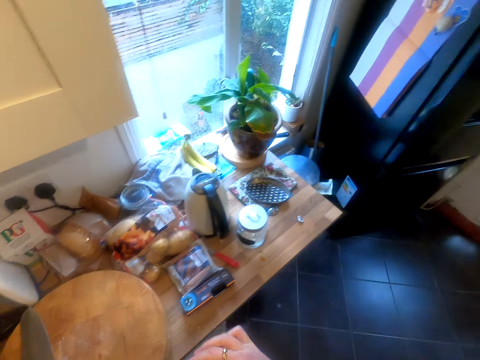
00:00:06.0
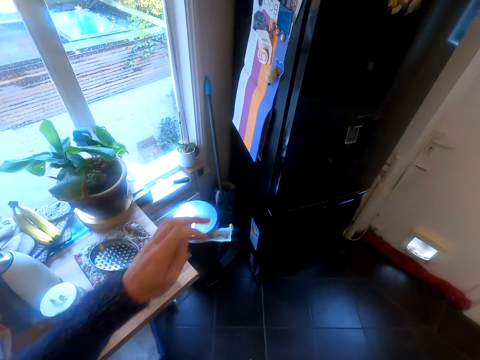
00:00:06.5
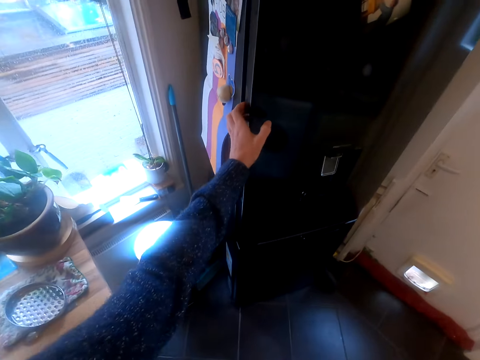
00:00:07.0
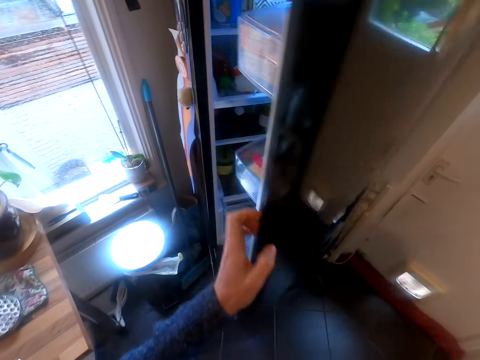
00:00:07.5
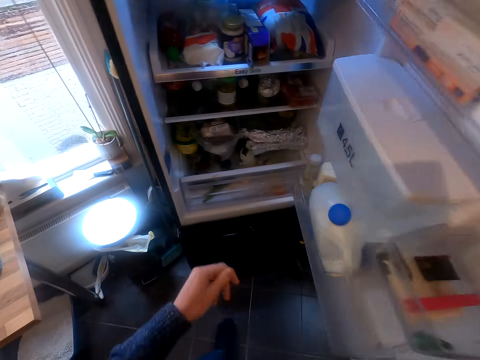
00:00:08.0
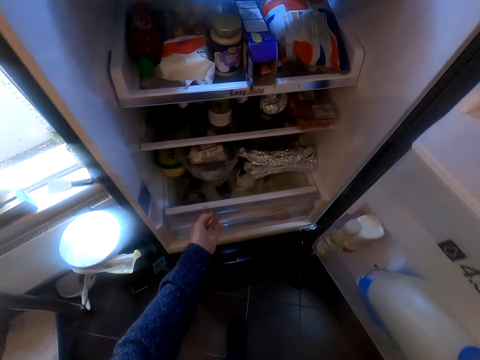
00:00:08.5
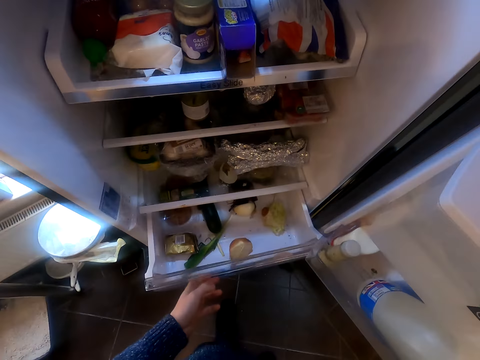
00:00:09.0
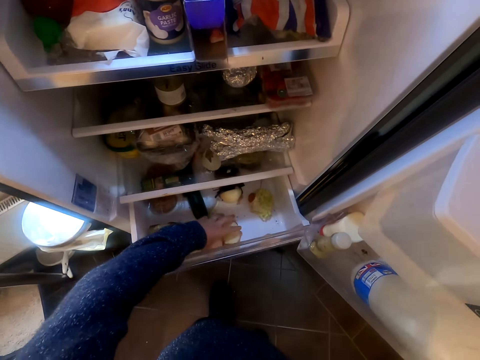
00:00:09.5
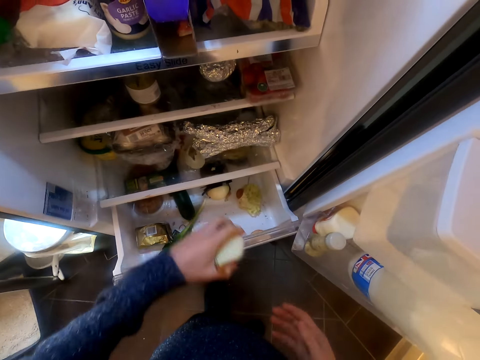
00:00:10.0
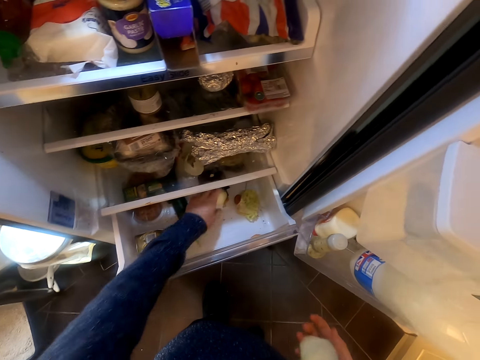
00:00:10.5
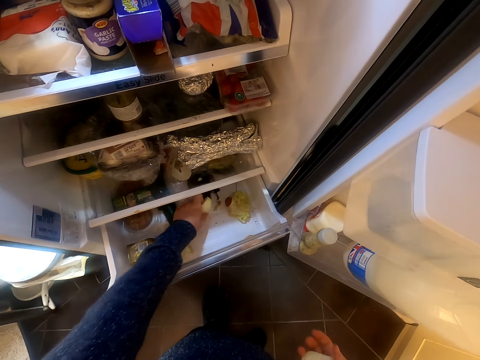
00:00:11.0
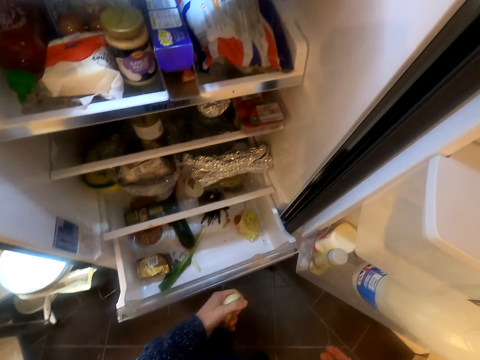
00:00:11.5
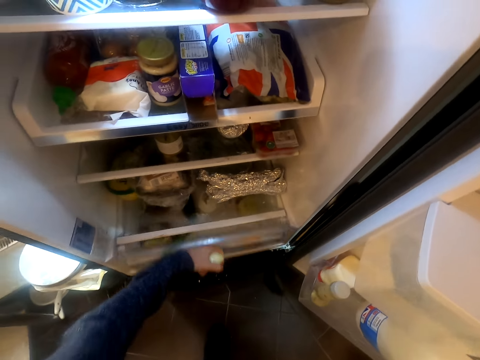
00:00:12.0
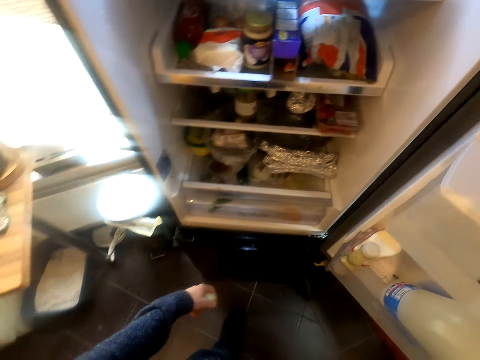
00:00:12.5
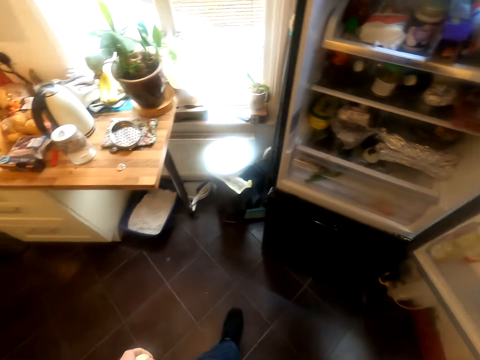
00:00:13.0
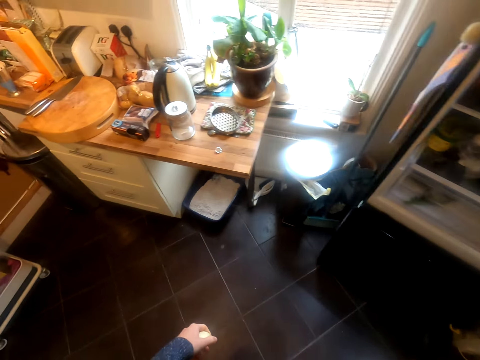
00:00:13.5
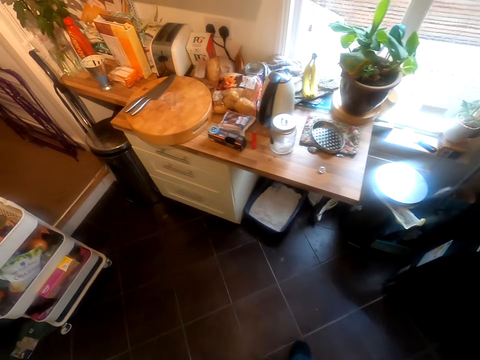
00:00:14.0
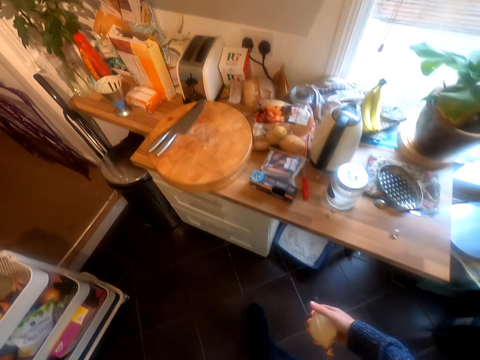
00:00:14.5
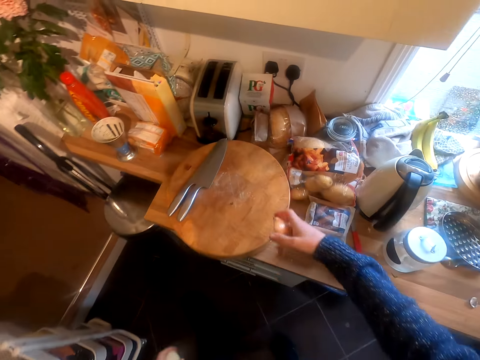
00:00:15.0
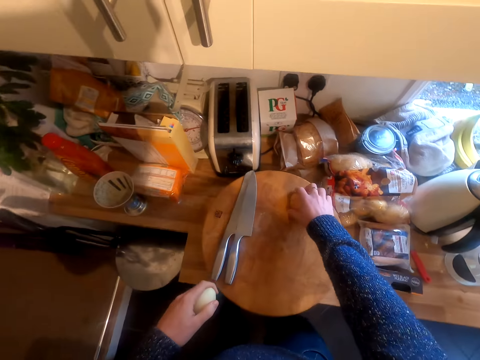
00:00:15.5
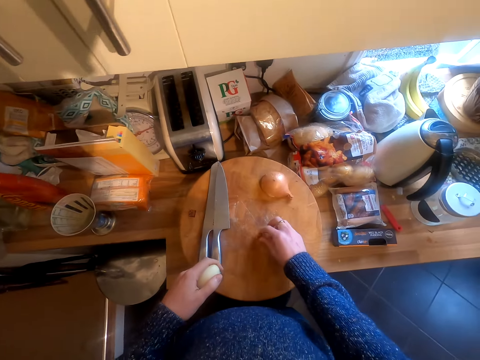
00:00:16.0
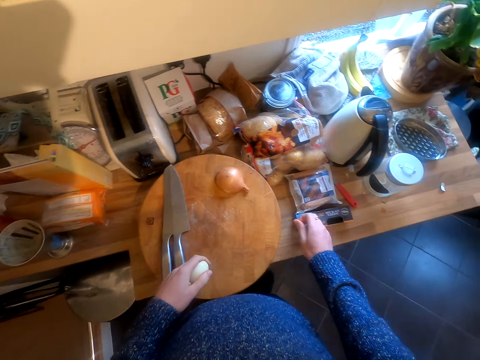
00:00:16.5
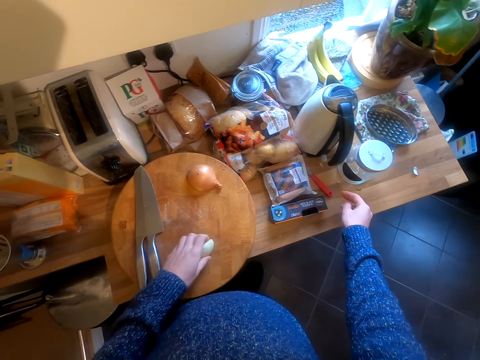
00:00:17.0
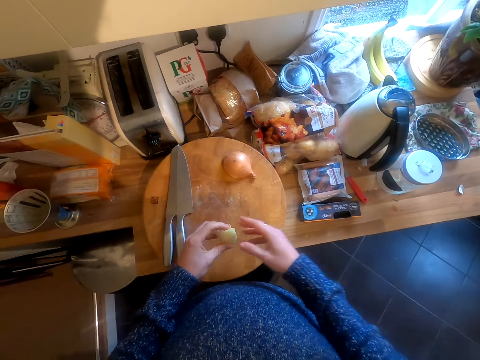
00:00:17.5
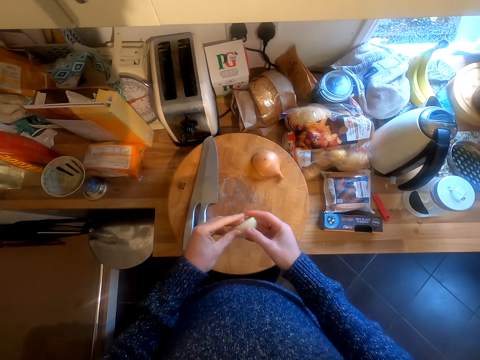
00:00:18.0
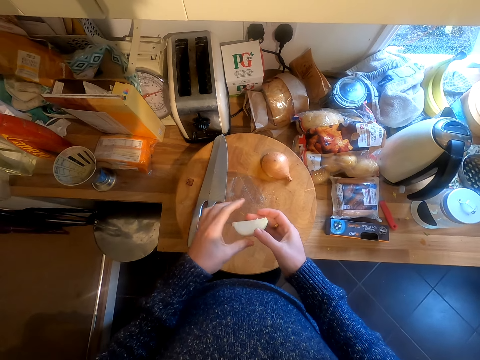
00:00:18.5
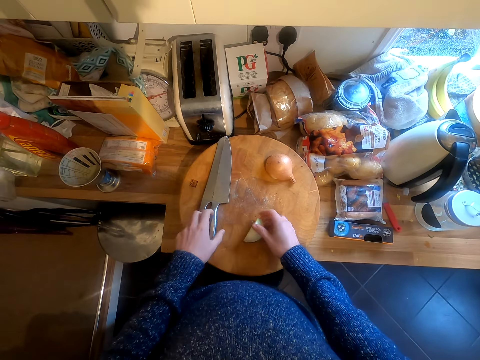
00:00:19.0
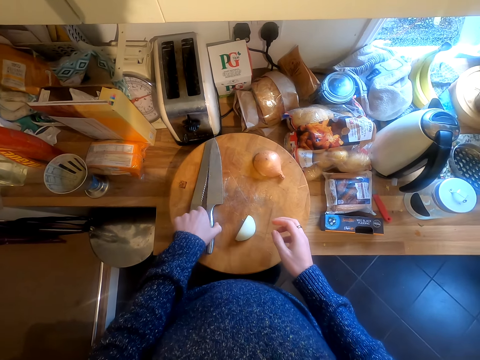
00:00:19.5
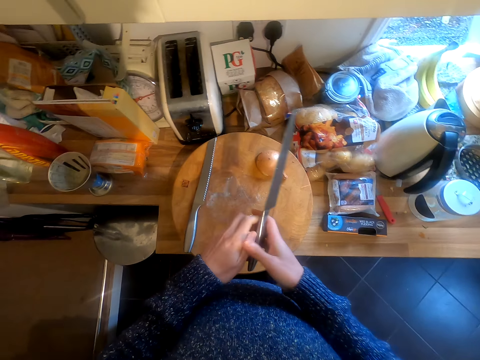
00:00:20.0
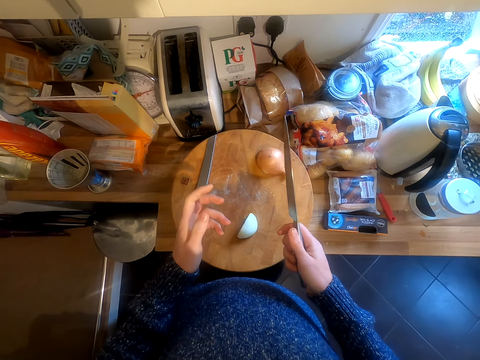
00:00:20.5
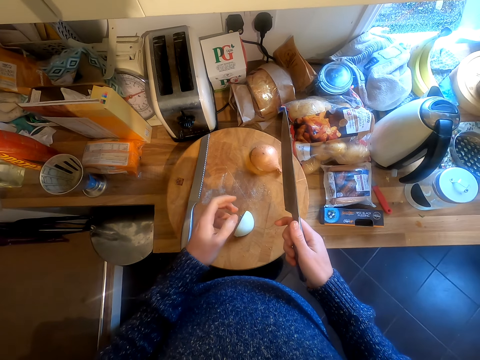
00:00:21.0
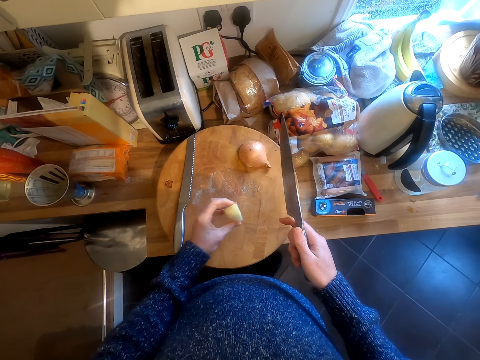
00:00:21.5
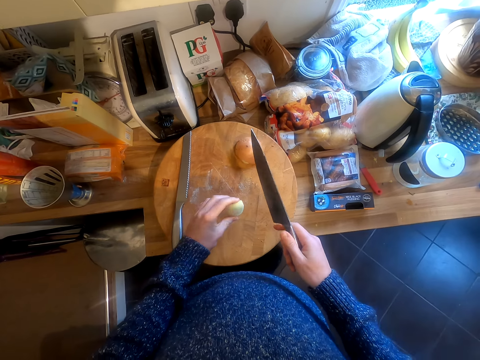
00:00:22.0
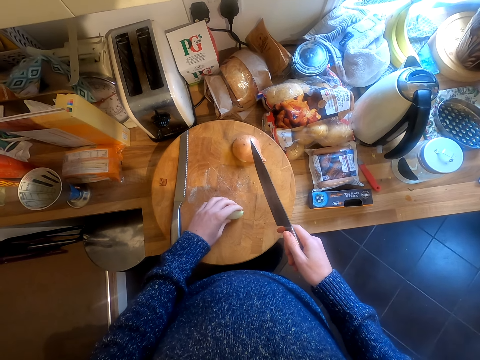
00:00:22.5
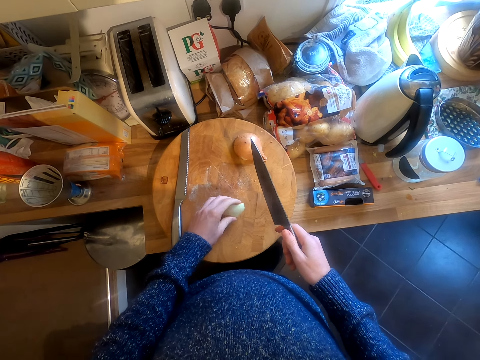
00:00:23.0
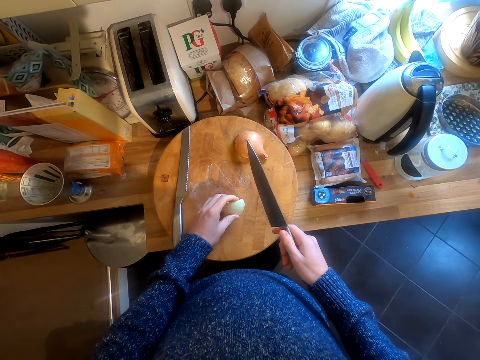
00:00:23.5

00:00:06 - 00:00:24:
The camera wearer walks in the kitchen. They open the fridge, open the lower part of the fridge and remove onions from the fridge. They put the onion on the right hand. They close the lower part of the fridge. They walk in the kitchen. They put the onions on the chopping board. They move the onion peel. They hold the onion on both hands. They put the onion on the chopping board. They pick up the knife. They put the knife on the right hand. They take an onion. They put the onion on the chopping board.

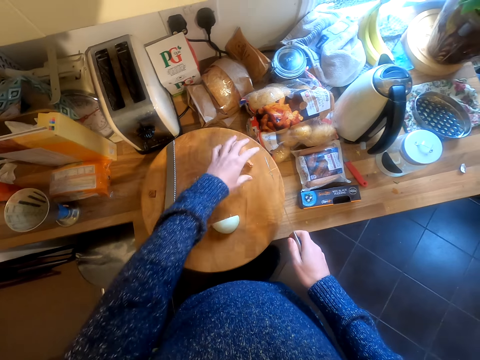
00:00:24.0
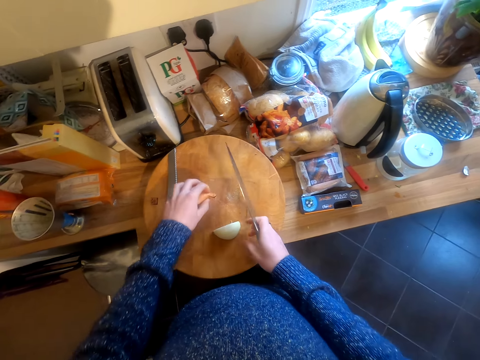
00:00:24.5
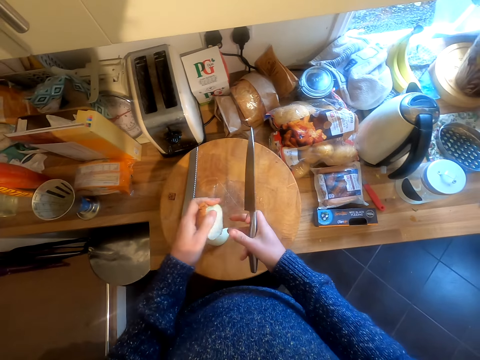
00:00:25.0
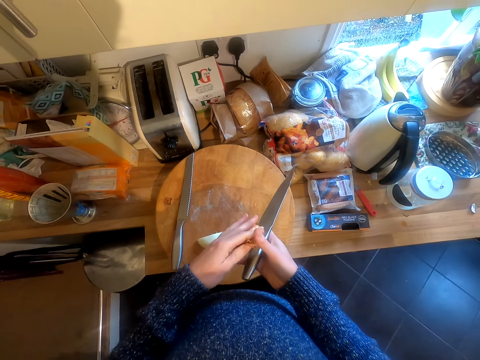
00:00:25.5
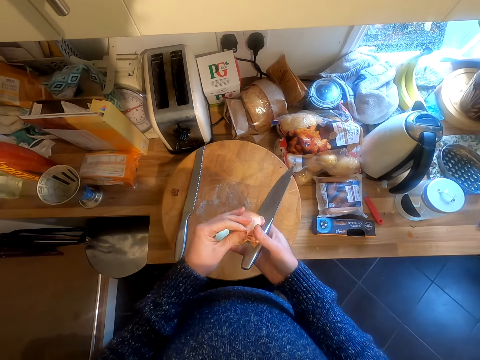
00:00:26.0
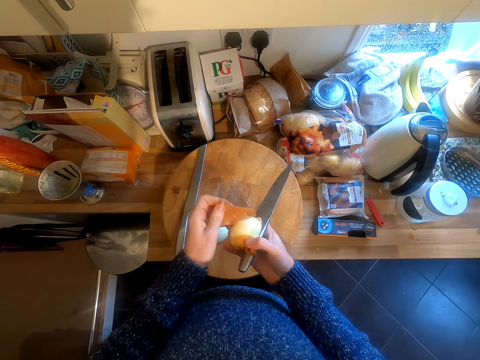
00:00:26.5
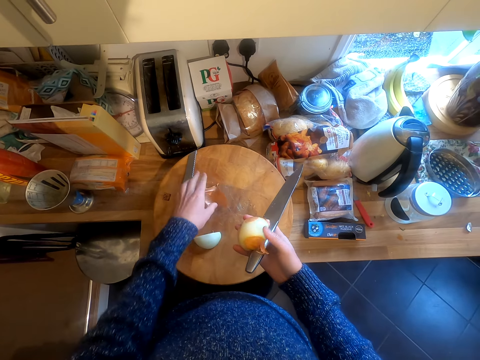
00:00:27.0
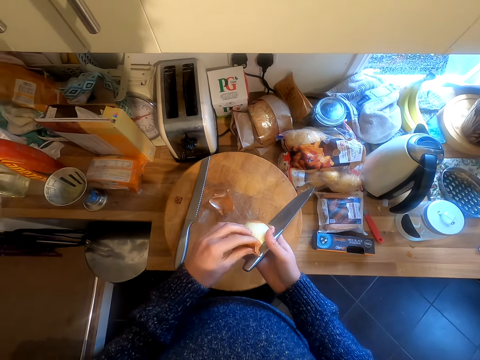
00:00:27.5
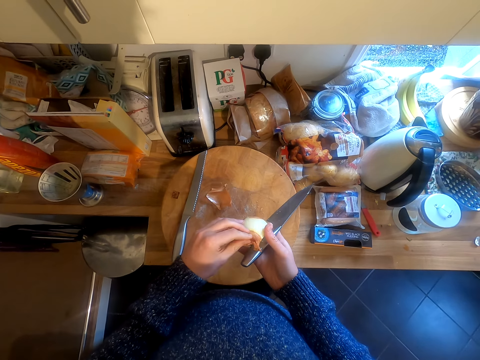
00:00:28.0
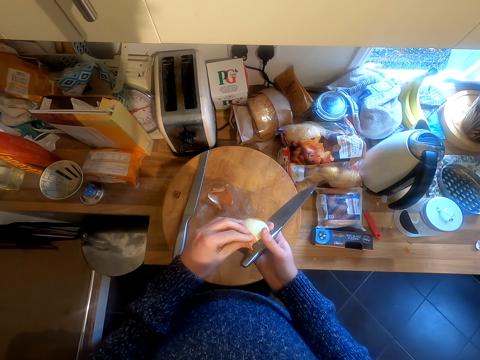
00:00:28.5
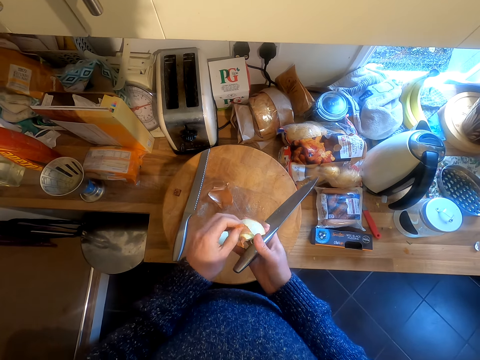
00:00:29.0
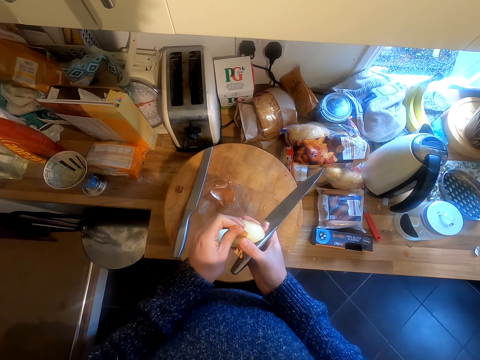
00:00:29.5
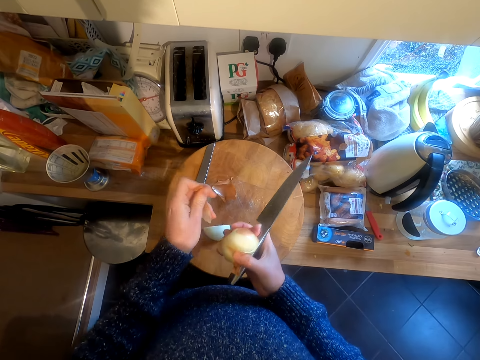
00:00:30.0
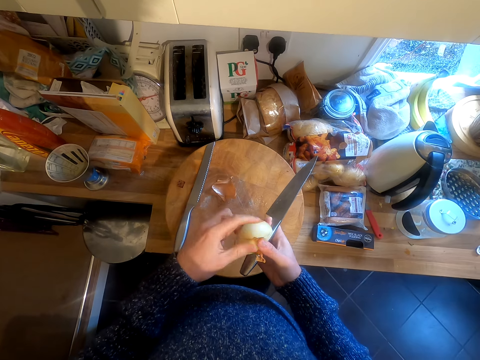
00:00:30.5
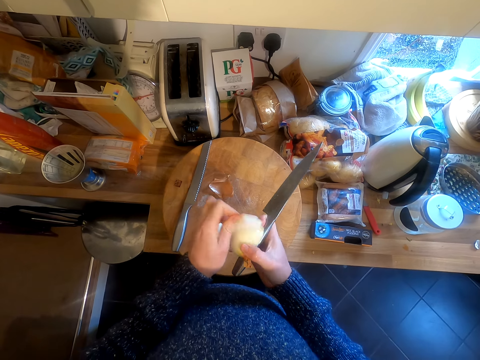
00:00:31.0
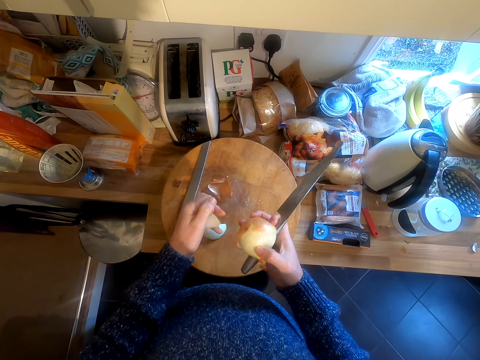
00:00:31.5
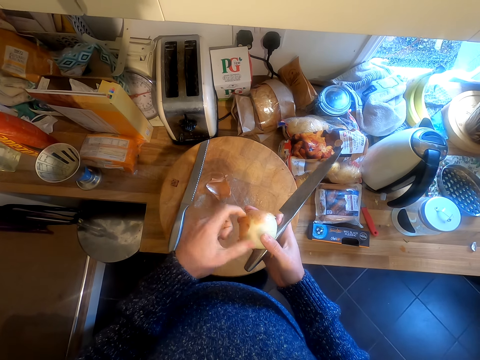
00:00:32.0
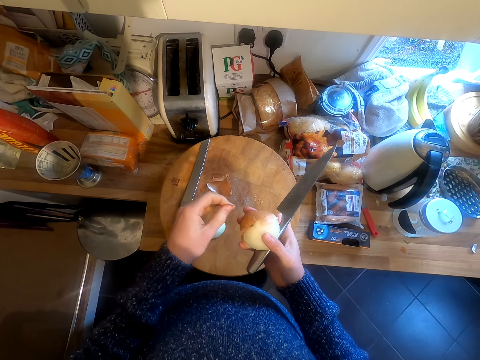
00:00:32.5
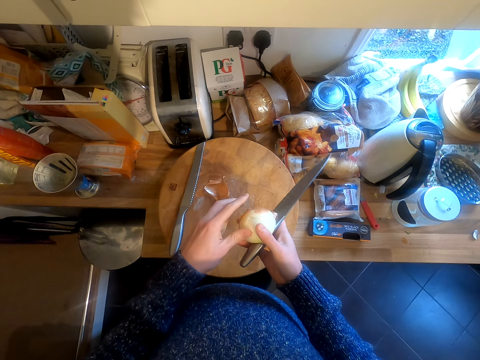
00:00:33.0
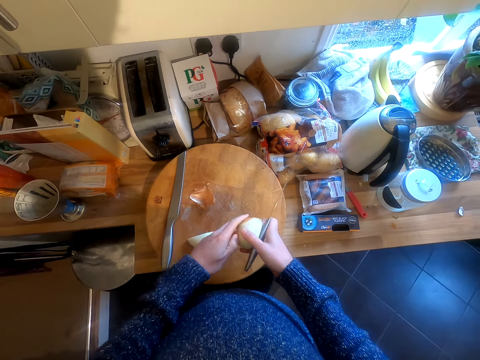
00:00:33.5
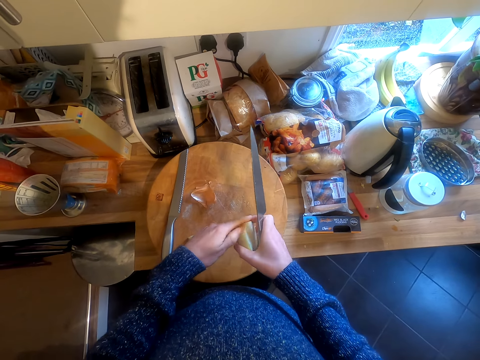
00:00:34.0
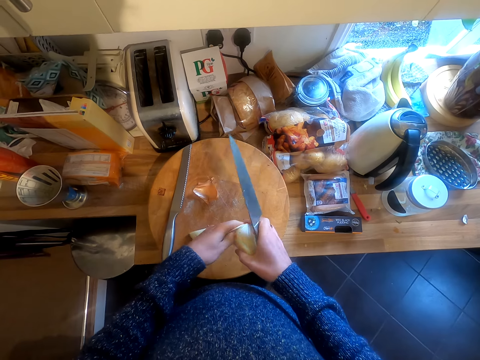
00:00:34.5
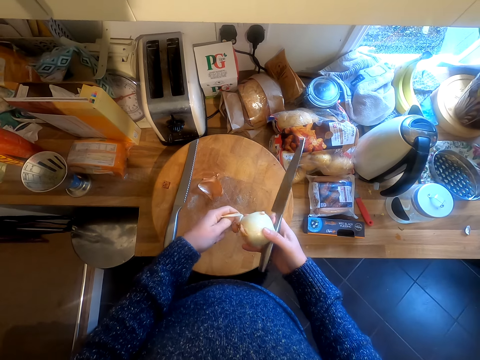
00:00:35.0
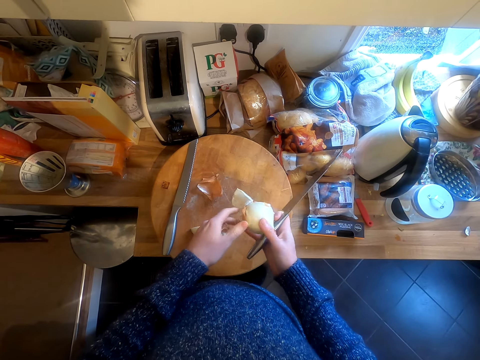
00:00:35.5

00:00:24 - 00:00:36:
The camera wearer picks up an onion. They peel the onion by hand. They put the onion peel on the chopping board. They peel the onion by hand.
